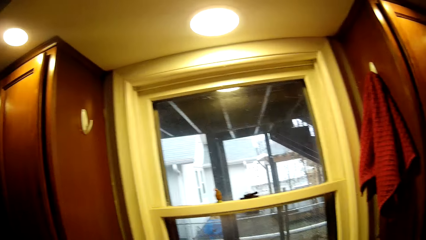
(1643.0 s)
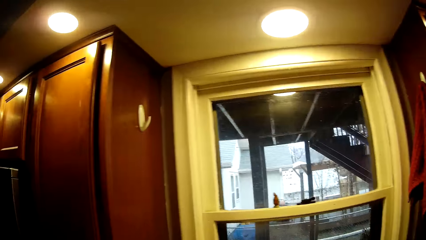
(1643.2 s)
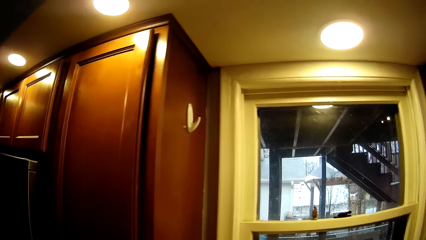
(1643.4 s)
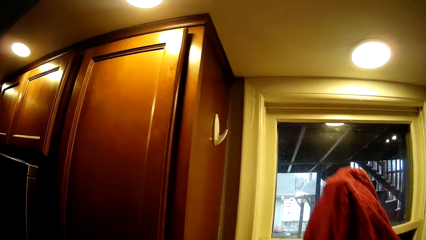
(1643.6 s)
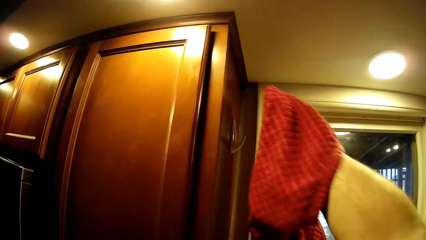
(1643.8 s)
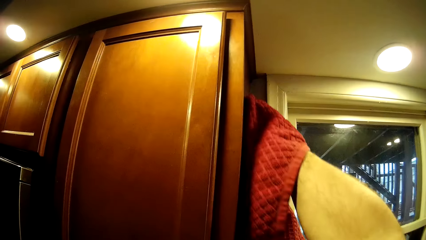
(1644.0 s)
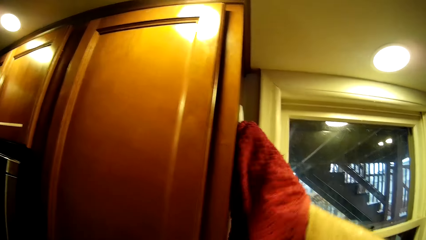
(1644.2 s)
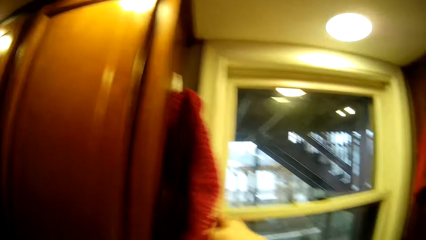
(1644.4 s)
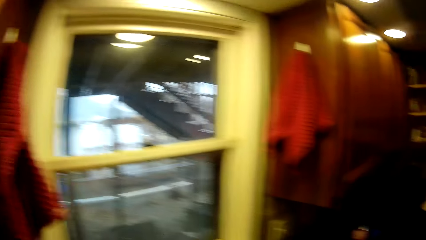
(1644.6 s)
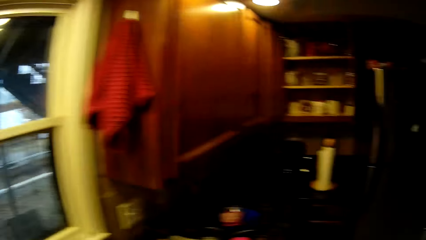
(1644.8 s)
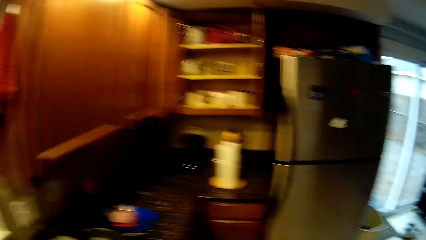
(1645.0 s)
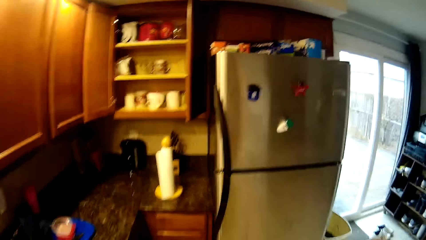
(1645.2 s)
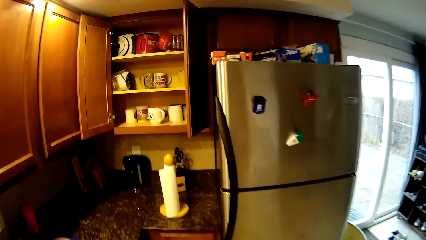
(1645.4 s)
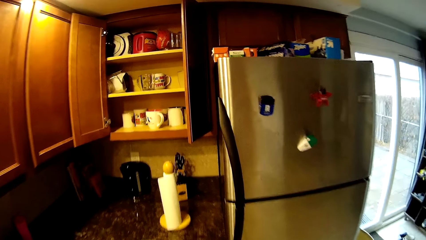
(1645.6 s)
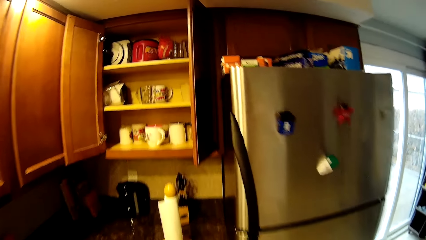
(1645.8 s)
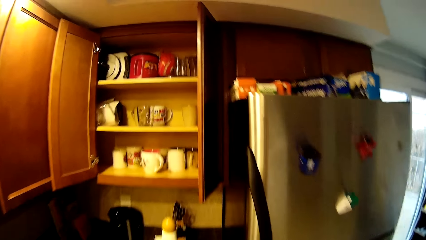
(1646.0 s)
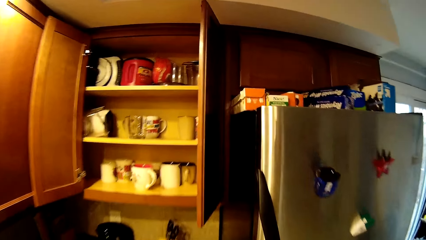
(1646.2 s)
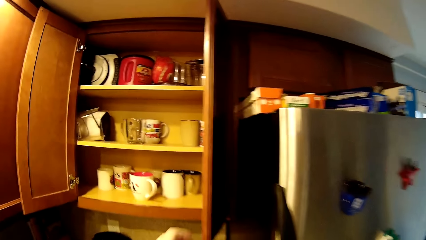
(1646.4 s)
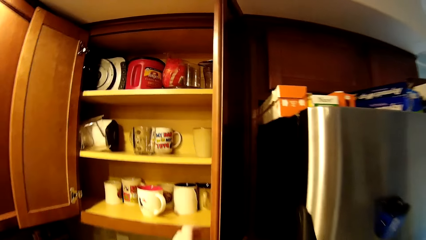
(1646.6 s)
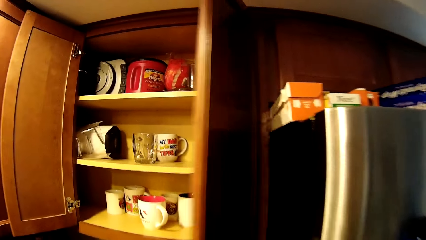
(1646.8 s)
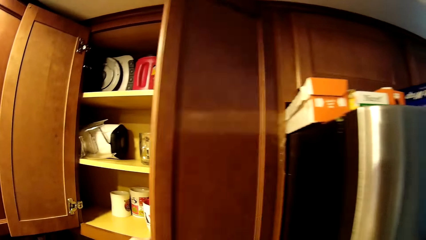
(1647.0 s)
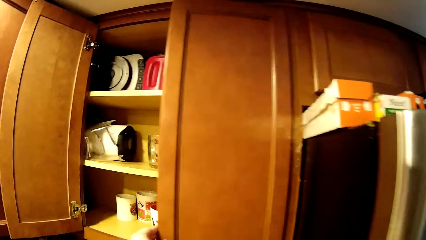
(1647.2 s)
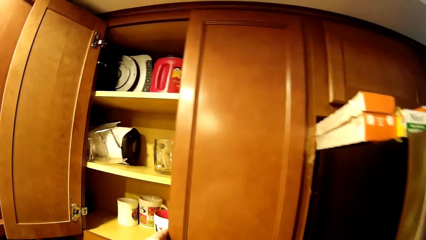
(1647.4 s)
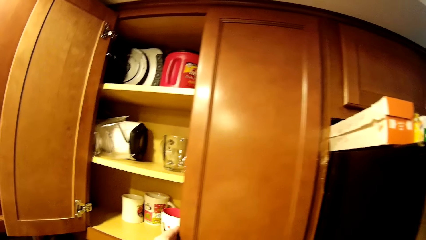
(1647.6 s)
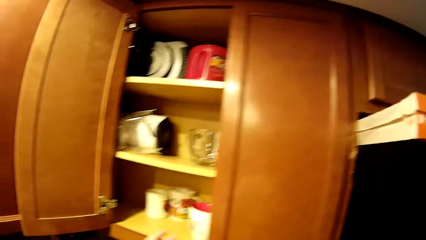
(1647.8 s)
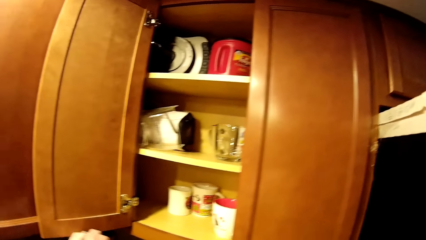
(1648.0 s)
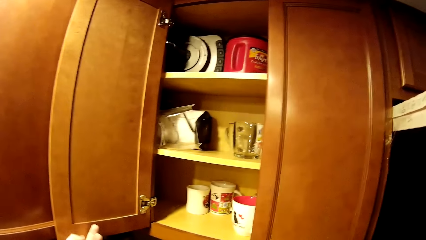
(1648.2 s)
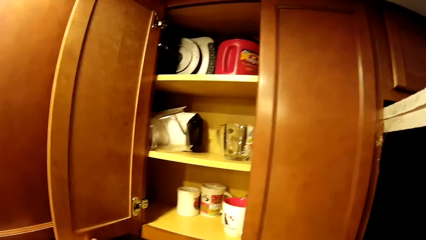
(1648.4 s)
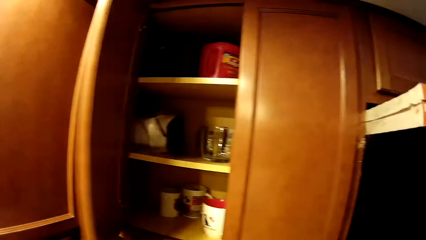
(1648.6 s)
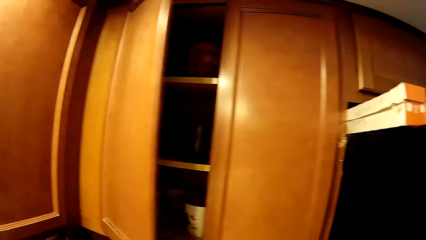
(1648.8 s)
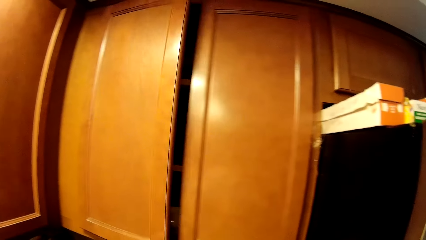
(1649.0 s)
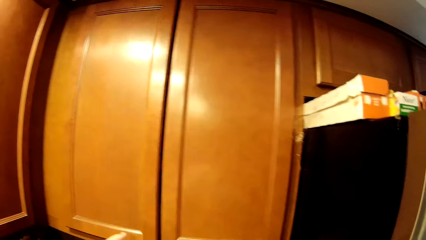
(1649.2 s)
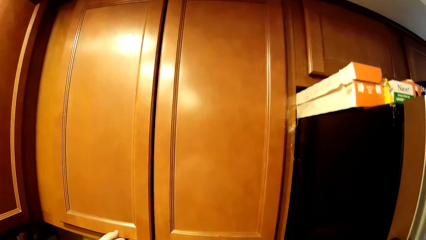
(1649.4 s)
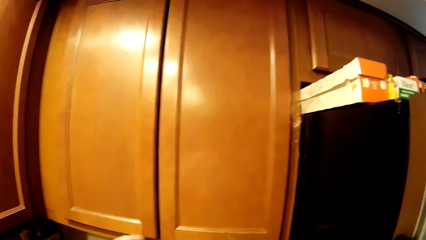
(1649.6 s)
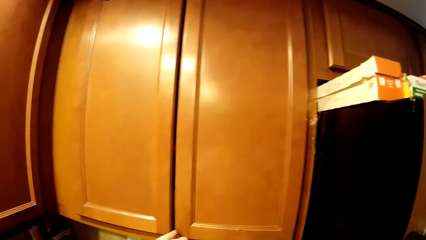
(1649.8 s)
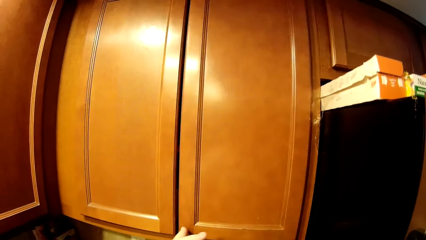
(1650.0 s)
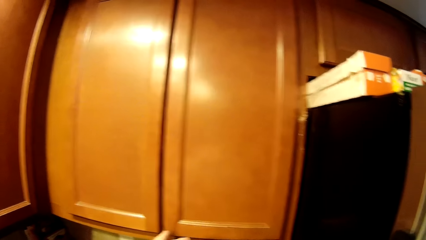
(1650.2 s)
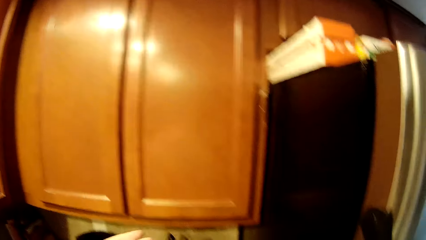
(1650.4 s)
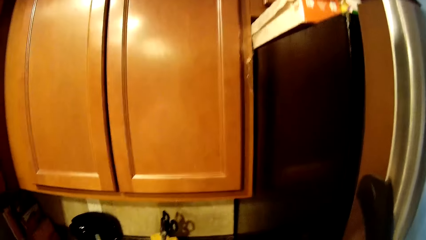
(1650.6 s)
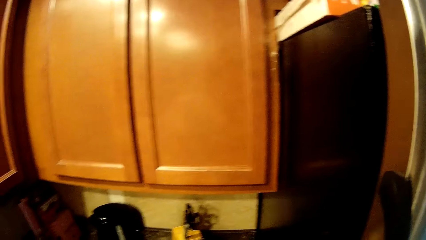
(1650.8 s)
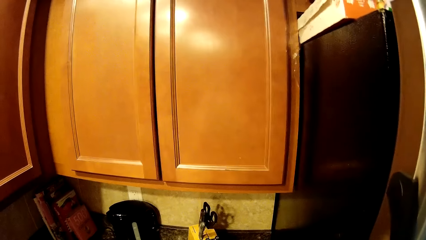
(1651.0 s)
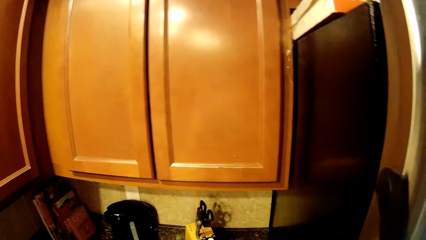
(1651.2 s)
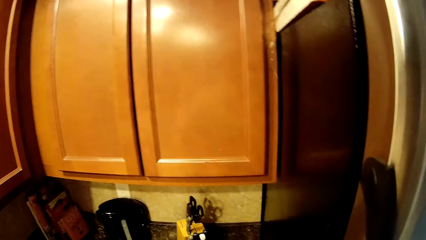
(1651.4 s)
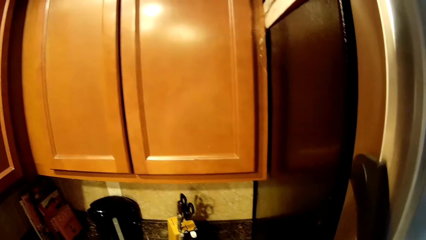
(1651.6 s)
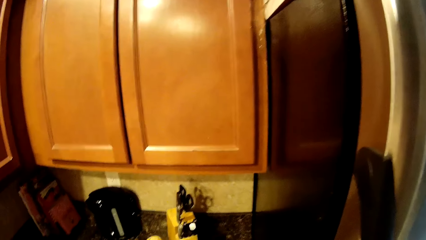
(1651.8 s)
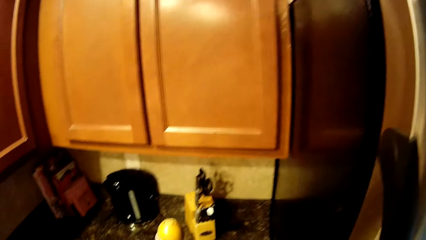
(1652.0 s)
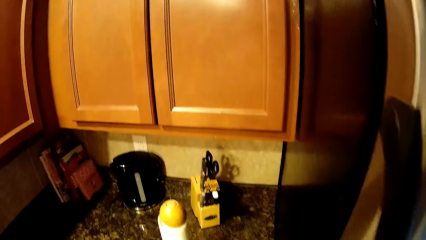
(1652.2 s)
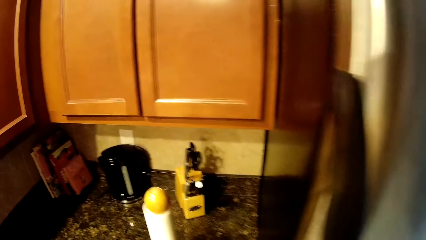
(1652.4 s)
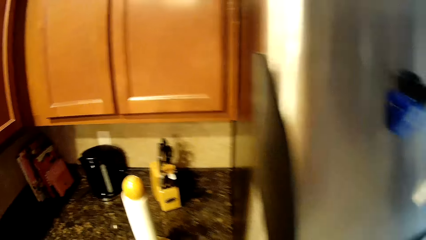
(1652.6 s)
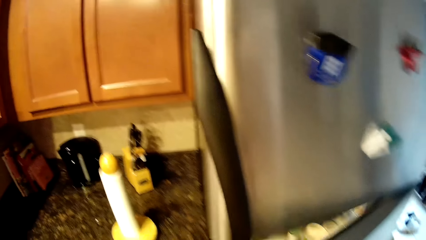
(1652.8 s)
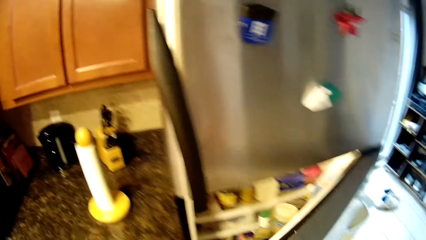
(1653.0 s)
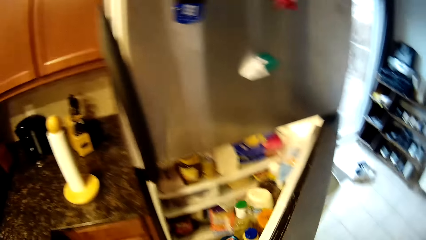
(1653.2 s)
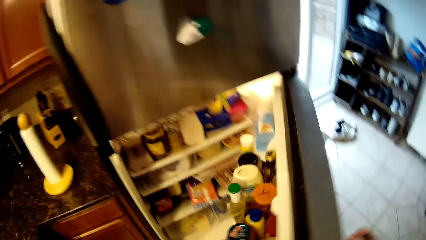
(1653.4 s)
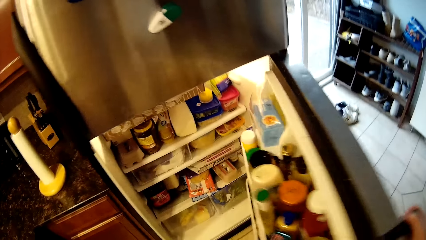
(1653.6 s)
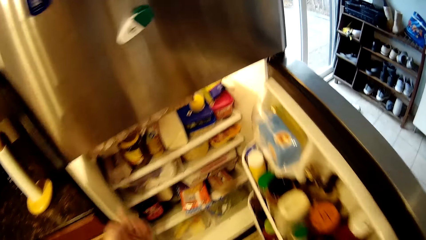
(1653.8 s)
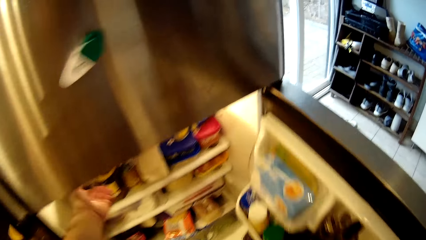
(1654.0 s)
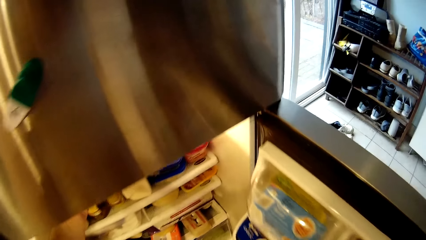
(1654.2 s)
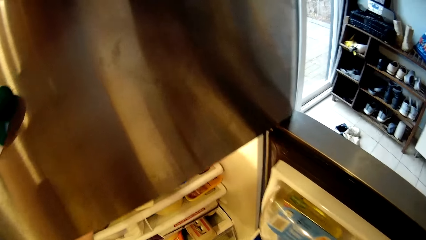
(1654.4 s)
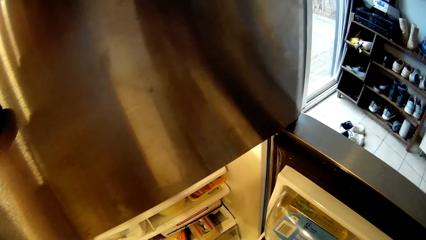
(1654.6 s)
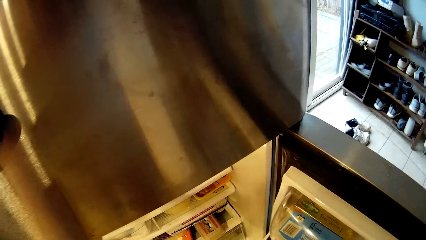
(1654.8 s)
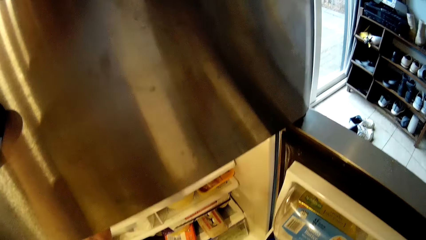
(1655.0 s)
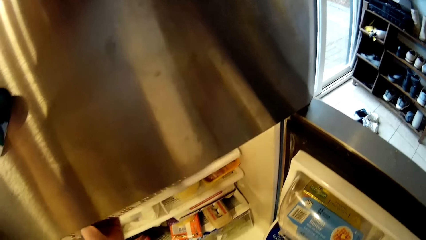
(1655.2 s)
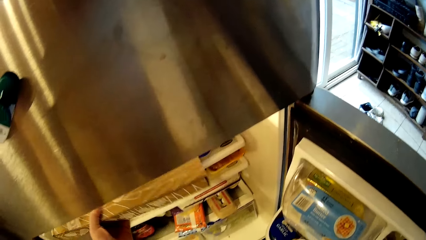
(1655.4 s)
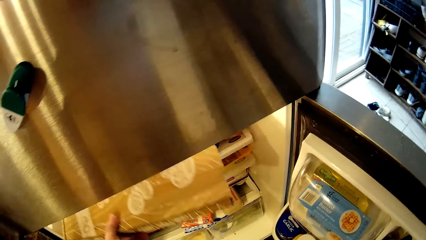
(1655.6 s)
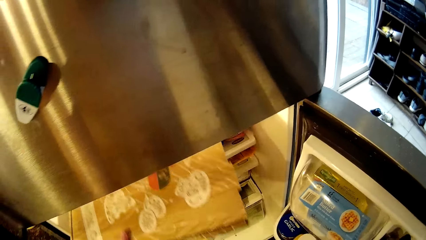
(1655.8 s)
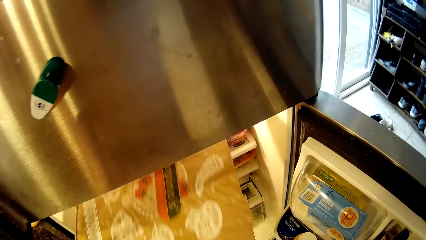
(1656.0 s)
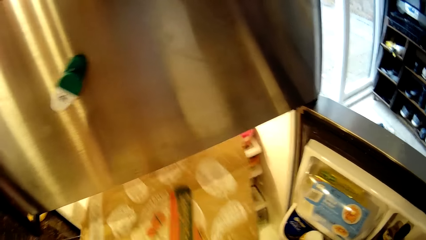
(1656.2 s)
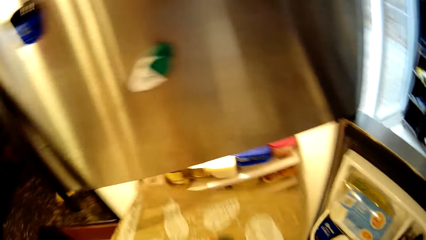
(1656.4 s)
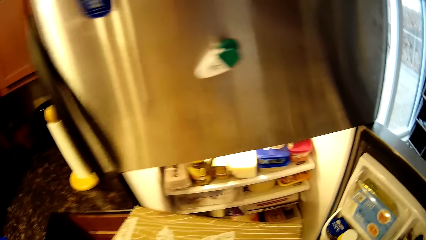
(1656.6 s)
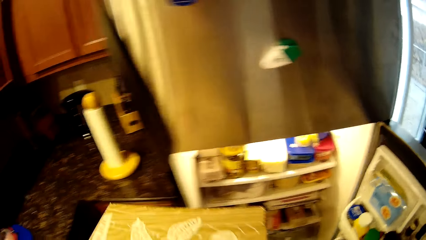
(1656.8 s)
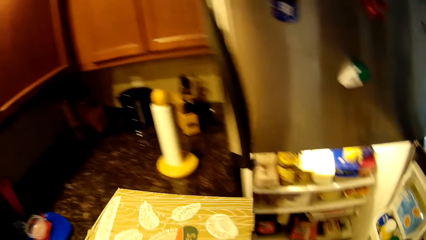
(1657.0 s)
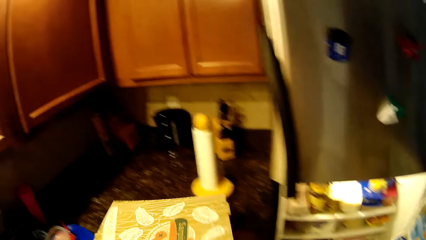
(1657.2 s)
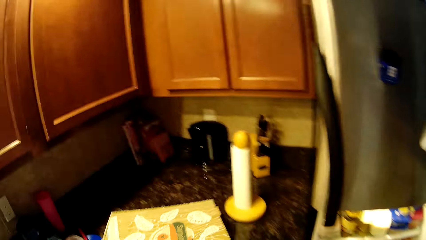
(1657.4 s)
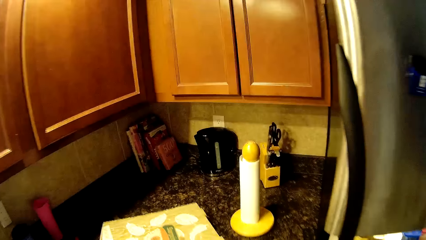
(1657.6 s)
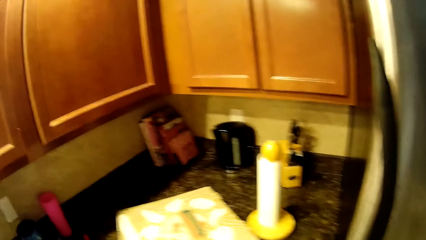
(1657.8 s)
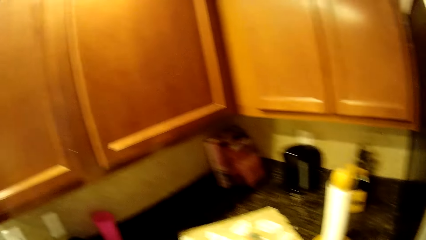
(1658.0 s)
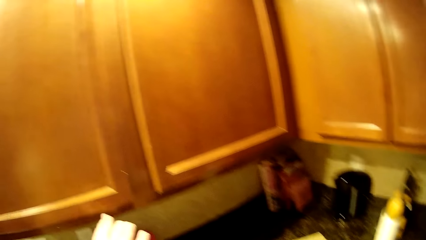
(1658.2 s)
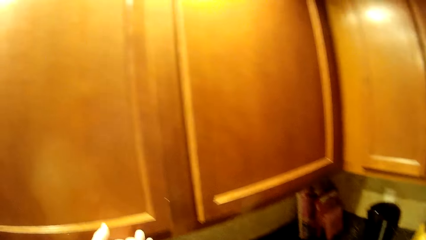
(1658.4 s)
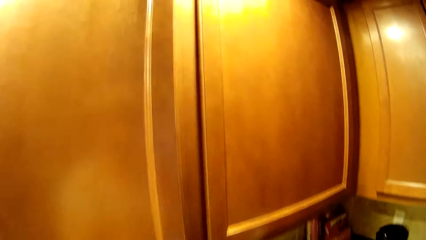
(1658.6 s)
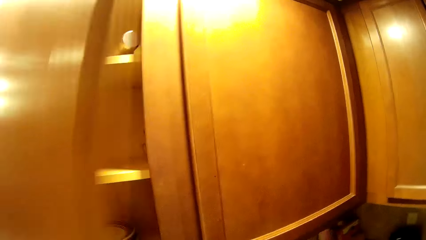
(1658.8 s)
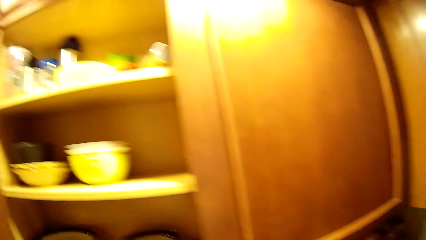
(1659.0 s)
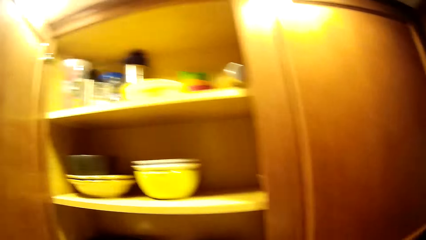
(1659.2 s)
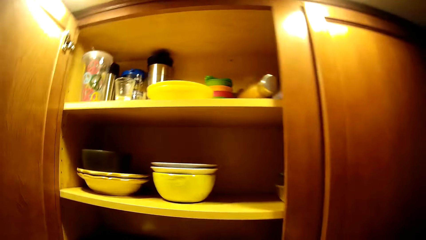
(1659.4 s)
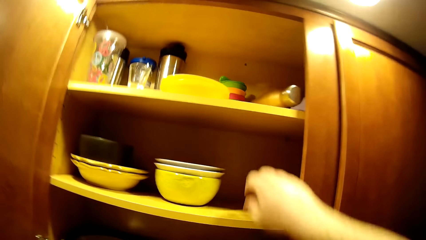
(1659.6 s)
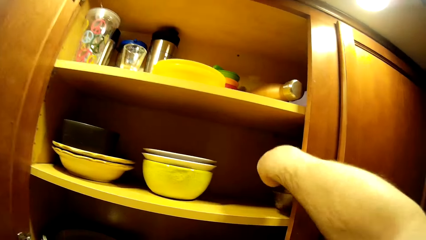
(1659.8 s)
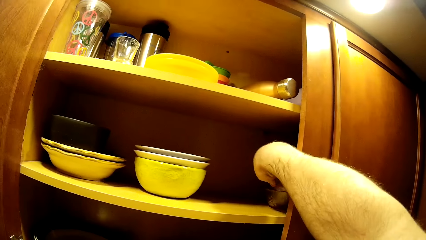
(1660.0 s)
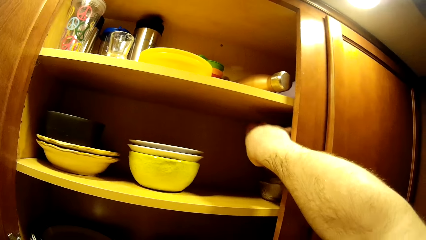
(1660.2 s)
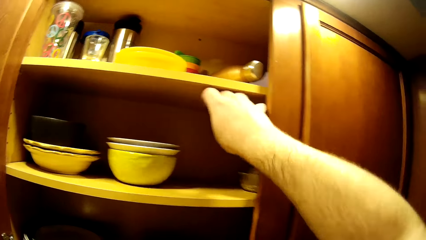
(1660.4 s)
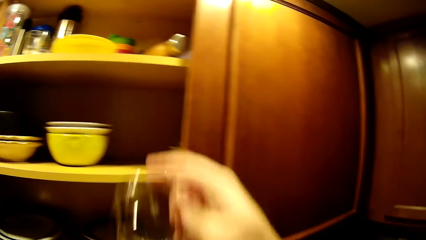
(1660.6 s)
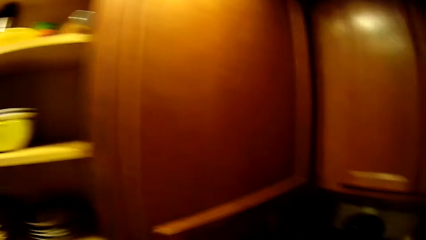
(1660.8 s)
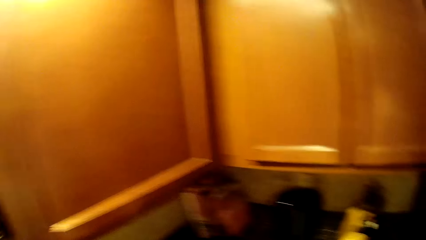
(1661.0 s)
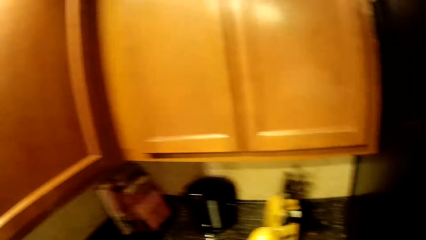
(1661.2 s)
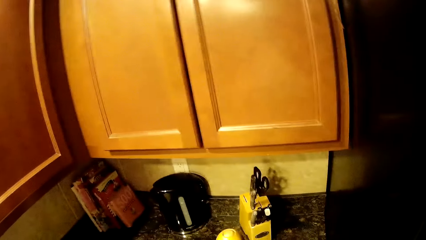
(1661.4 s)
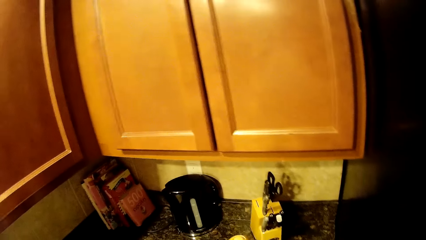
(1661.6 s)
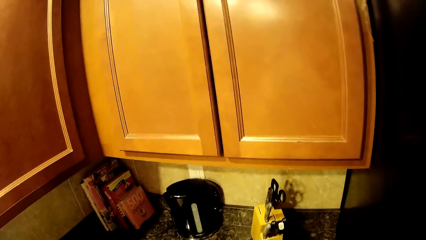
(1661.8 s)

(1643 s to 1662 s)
The camera wearer hangs back the towel. They close the cupboard. They open the fridge. They remove a box from the fridge. They put the box on the table. They open the cupboard. They pick up a glass from the cupboard.
